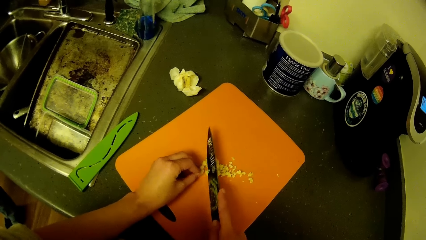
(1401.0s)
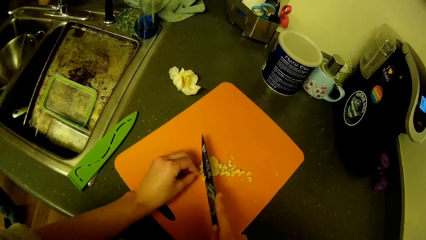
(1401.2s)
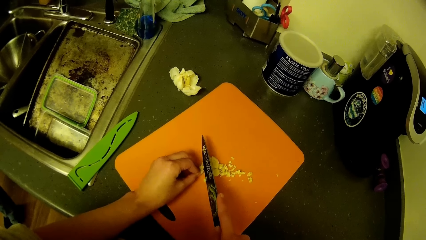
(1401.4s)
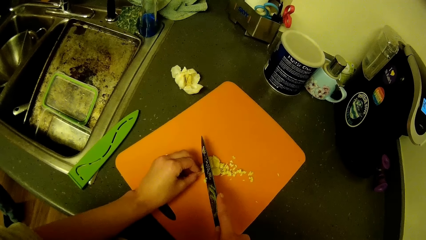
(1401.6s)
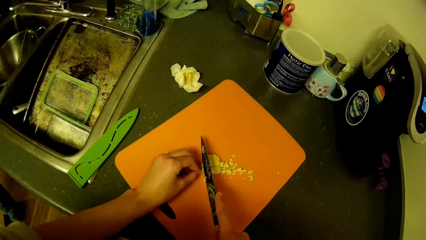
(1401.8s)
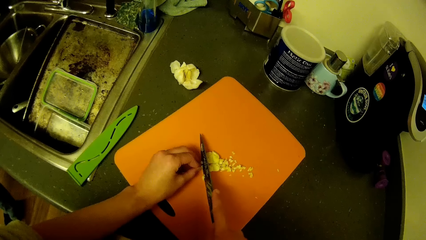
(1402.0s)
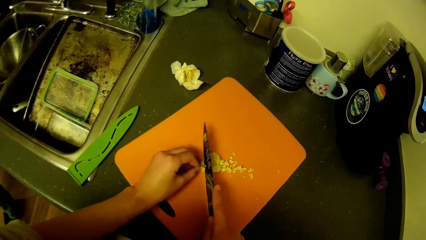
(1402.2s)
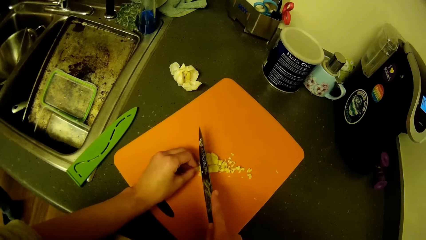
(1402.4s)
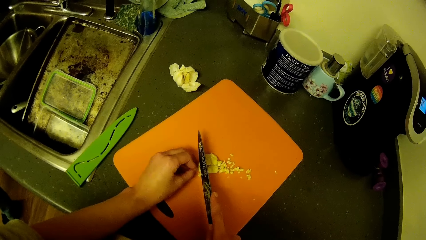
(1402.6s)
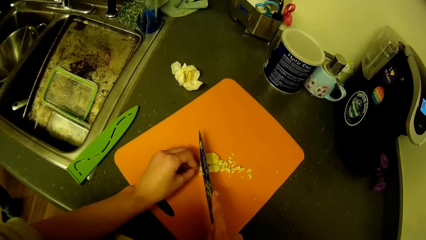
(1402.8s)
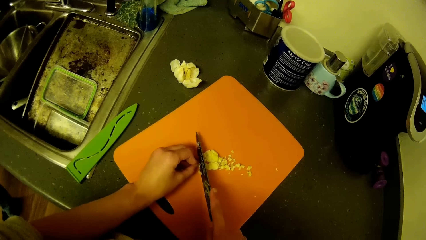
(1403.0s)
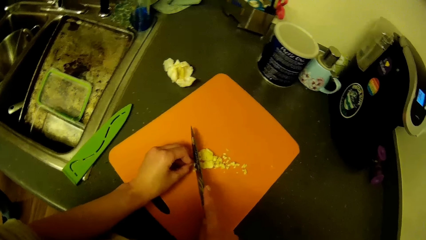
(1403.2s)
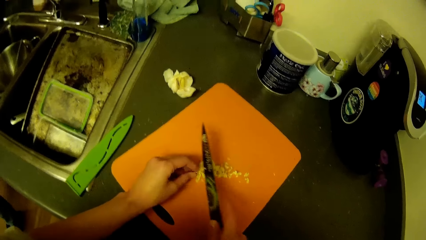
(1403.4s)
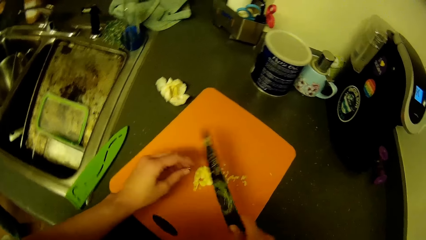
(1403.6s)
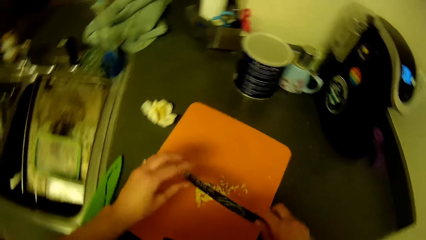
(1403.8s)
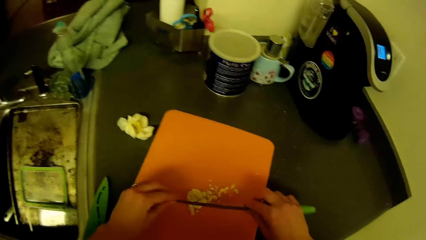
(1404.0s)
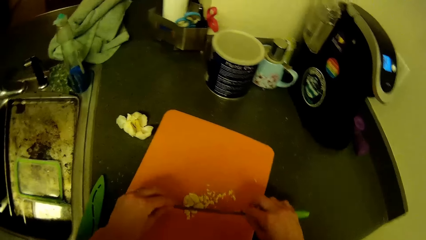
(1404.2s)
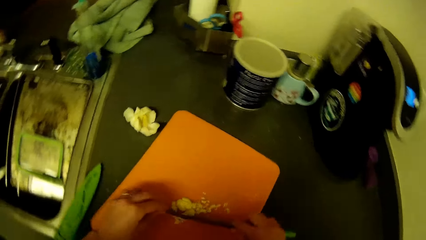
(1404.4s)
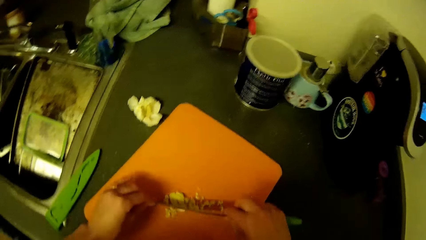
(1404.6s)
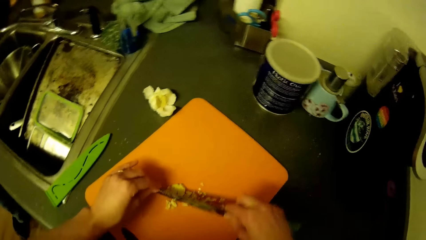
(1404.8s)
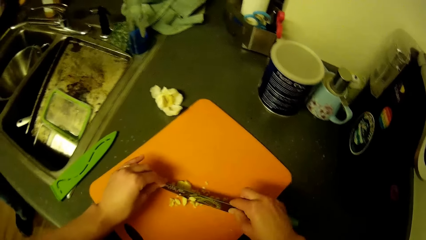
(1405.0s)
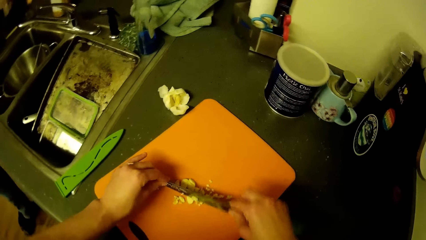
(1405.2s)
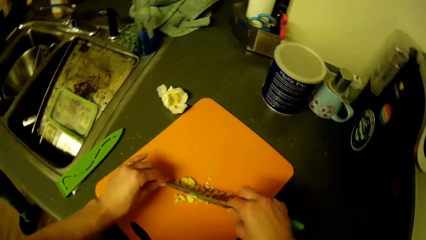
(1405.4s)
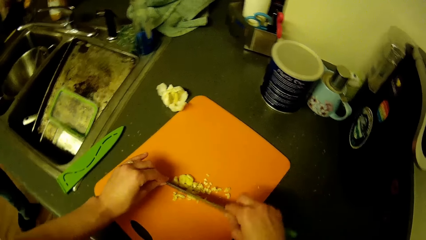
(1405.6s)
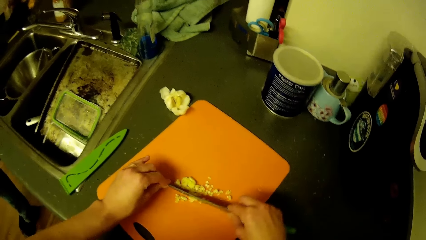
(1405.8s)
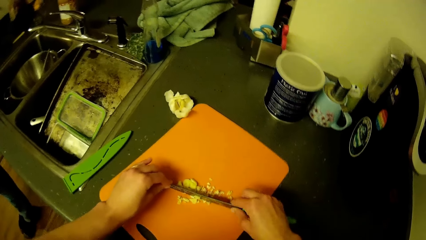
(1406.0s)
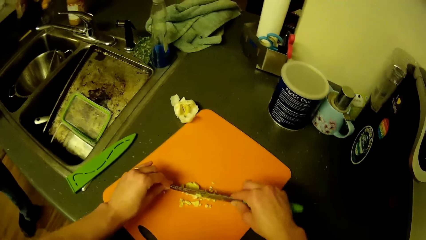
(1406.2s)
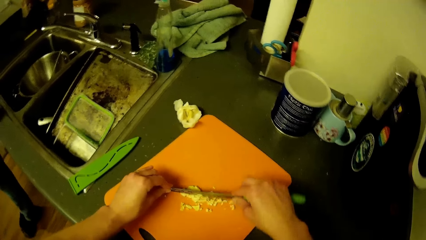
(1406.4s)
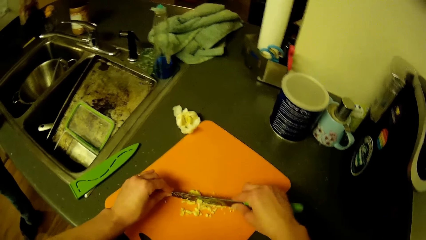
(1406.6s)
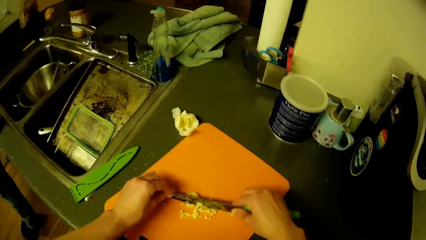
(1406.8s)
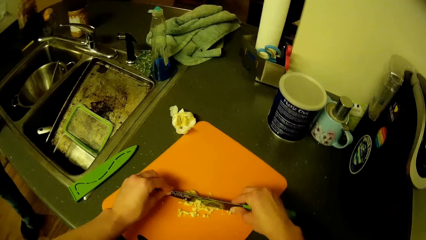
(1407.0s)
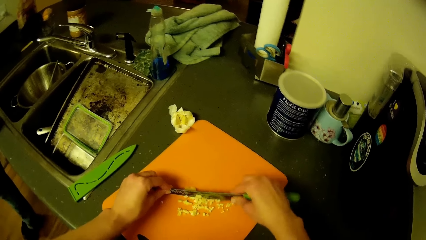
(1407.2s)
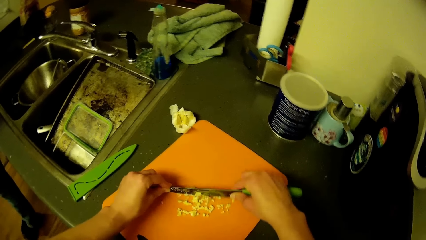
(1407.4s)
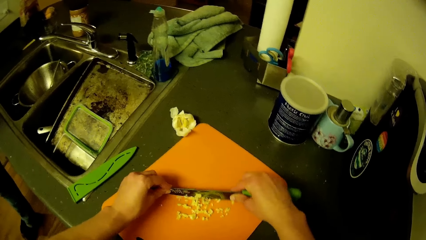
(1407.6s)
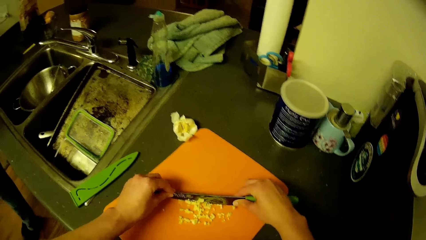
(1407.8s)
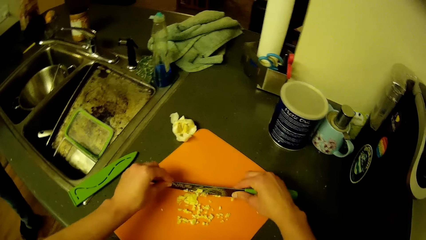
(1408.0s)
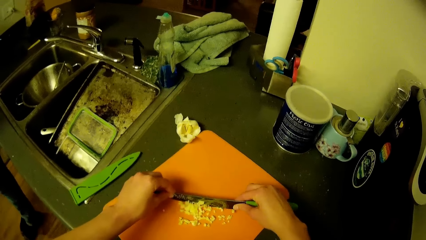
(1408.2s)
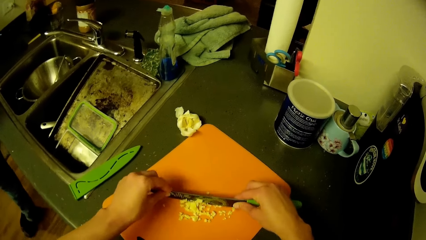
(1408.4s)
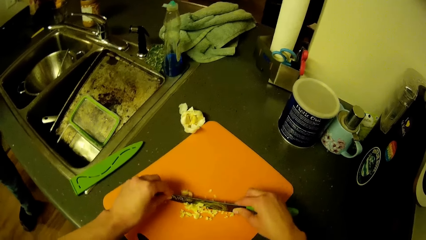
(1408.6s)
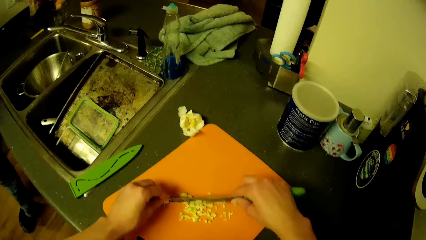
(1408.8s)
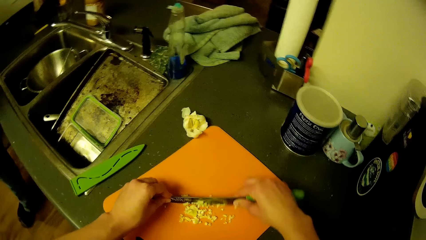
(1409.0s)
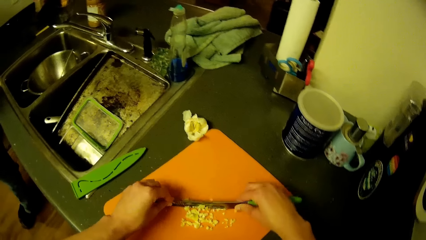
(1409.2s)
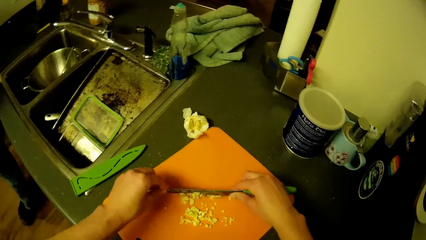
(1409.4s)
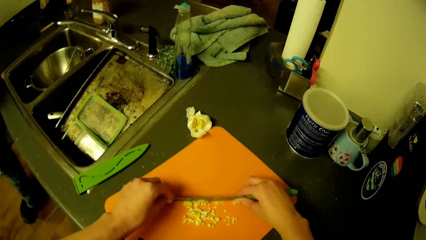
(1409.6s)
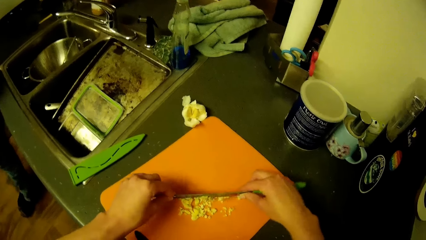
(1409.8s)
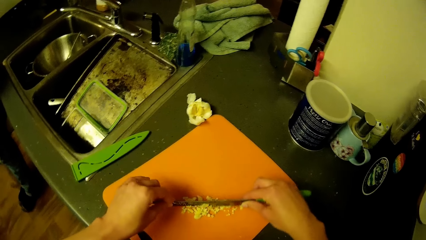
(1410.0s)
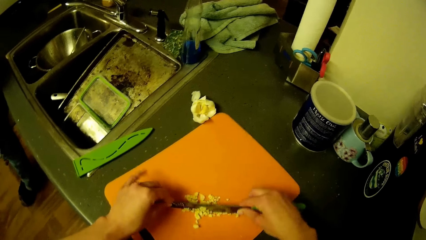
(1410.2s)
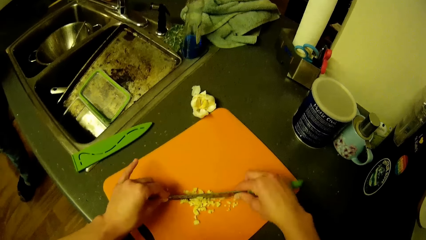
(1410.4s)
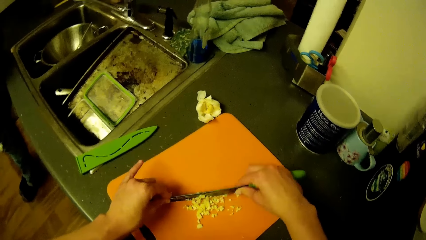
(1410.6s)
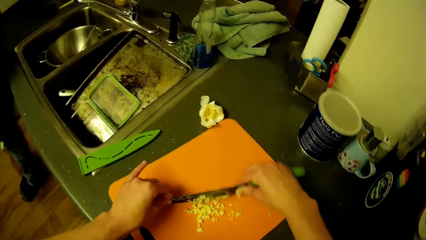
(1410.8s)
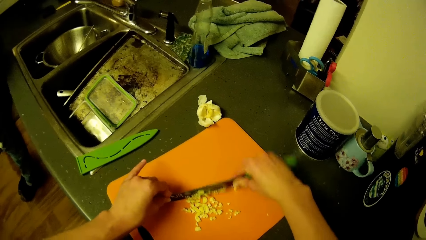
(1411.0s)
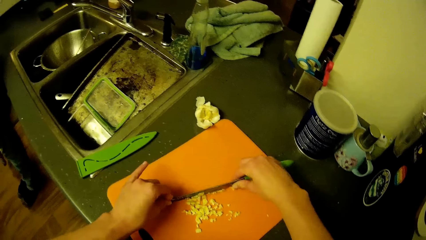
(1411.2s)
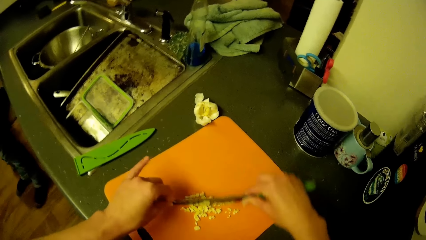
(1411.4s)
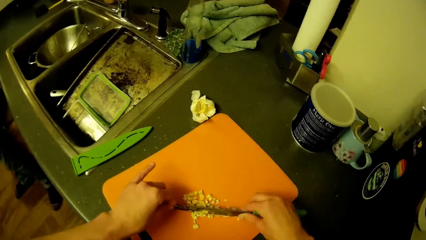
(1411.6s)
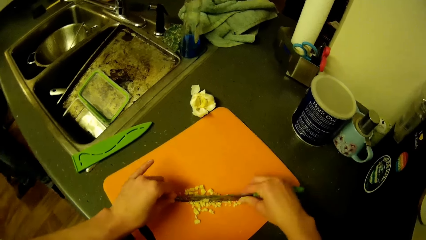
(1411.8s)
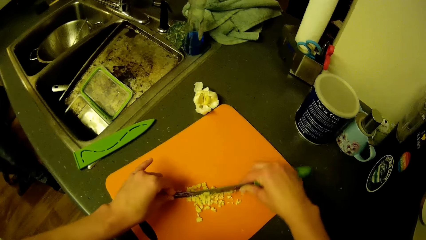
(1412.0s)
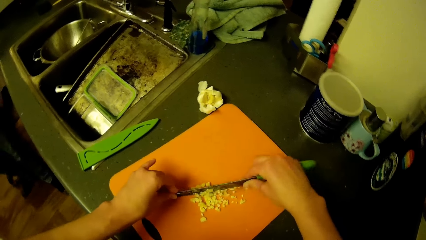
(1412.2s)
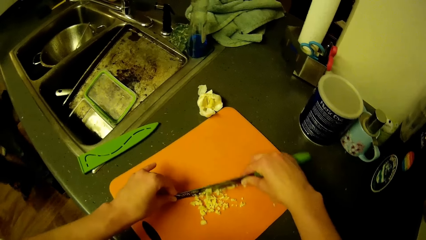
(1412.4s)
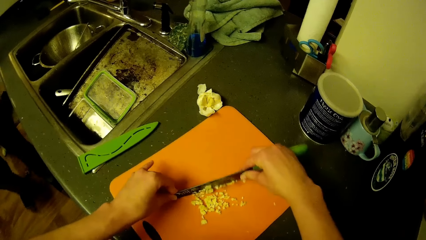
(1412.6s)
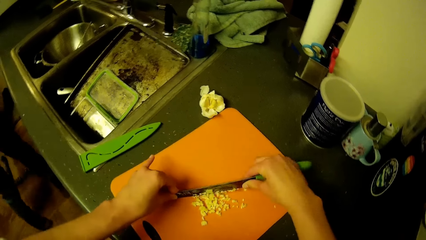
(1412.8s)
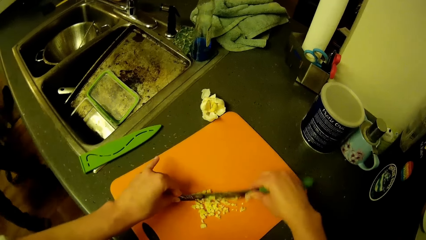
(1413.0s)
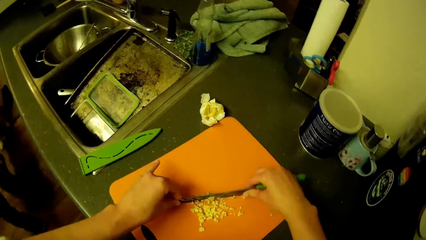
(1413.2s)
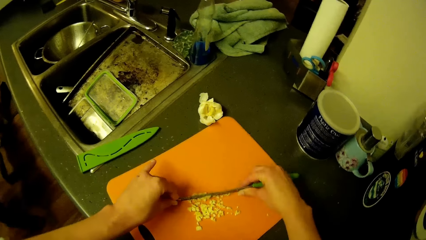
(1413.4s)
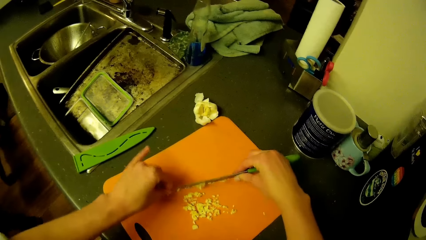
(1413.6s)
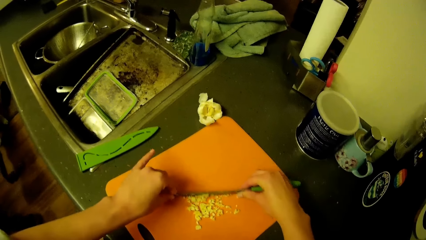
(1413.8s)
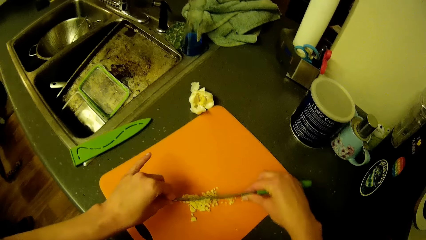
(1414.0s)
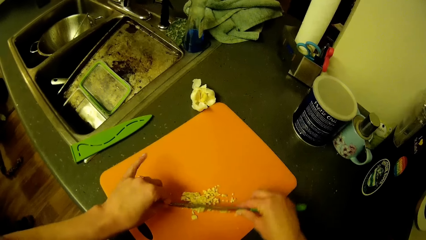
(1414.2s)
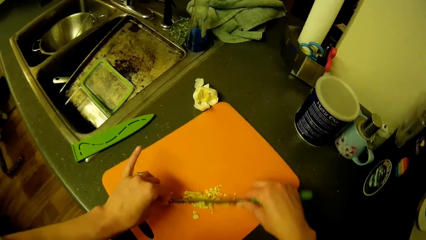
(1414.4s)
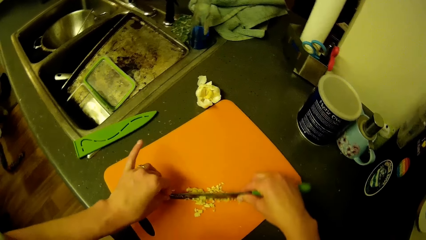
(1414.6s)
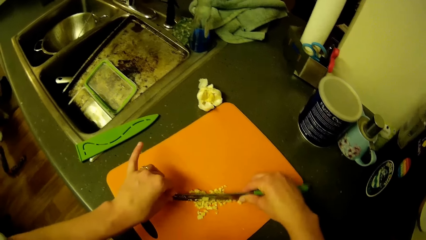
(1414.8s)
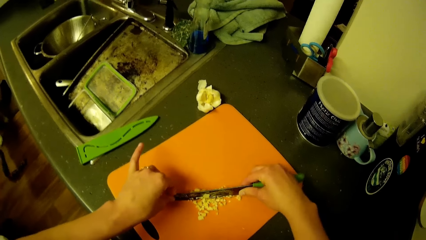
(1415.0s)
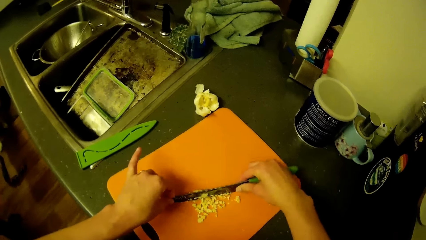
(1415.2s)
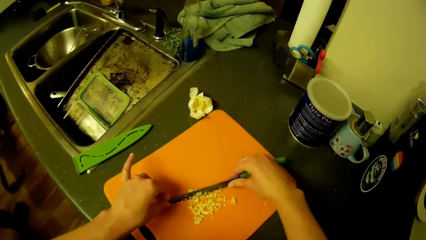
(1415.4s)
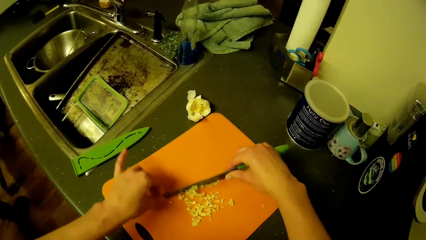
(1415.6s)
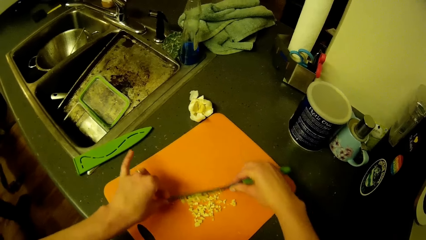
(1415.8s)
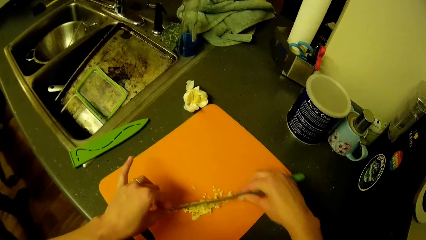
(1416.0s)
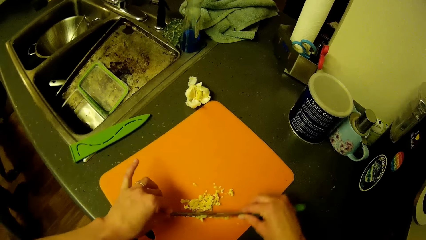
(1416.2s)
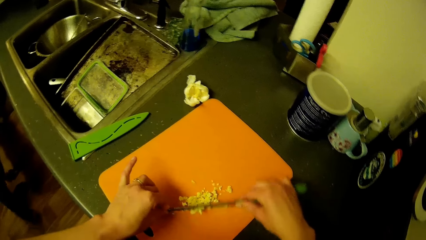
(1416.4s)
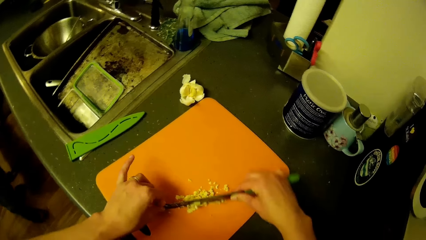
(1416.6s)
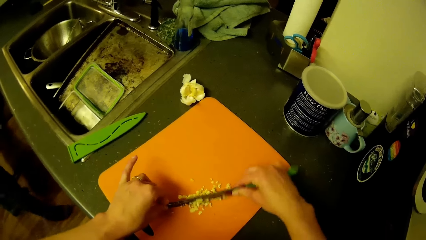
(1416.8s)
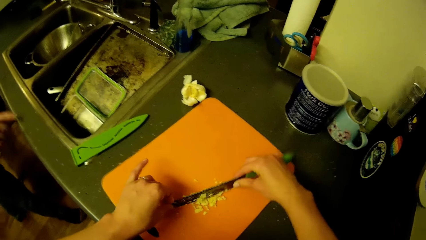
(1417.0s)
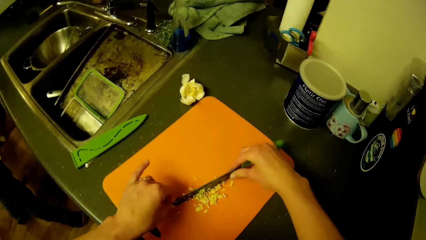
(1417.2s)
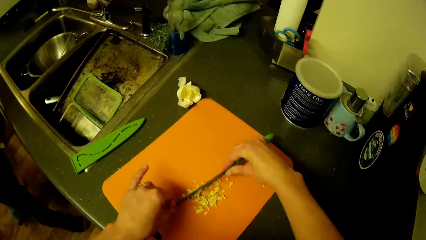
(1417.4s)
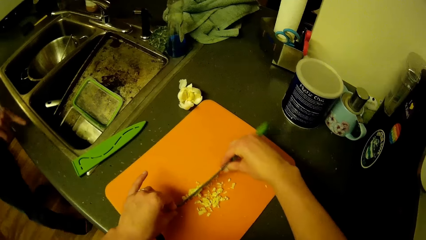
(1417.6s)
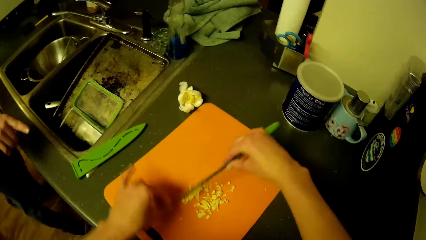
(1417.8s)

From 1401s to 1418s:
The camera wearer holds the knife with both hands. They chop the garlic on the chopping board with the knife. They move the garlic on the chopping board with the knife. They chop the garlic on the chopping board with the knife. They move the garlic on the chopping board with the knife. They chop the garlic on the chopping board with the knife.
